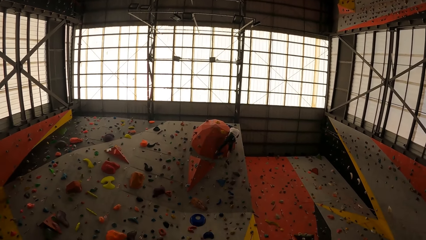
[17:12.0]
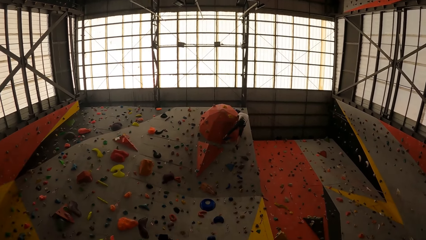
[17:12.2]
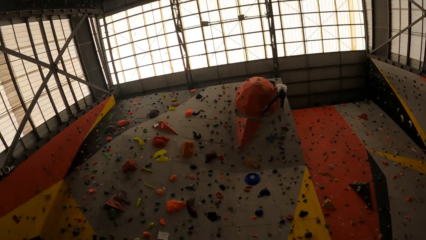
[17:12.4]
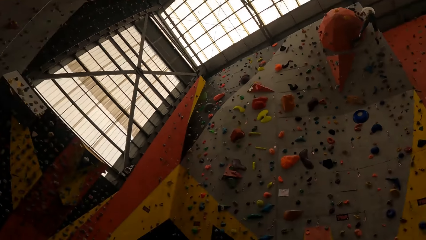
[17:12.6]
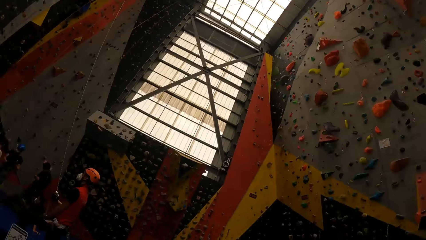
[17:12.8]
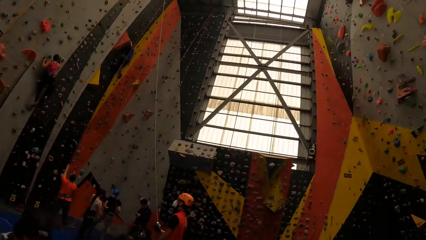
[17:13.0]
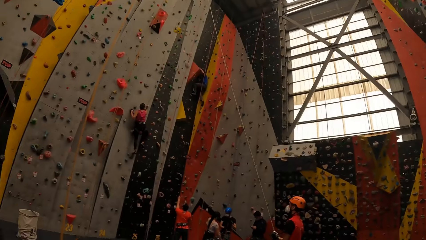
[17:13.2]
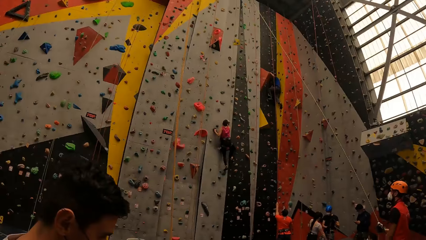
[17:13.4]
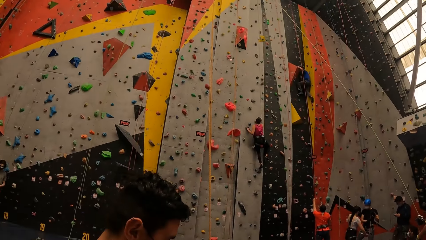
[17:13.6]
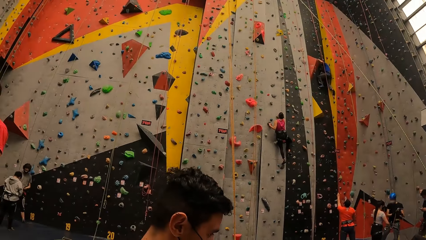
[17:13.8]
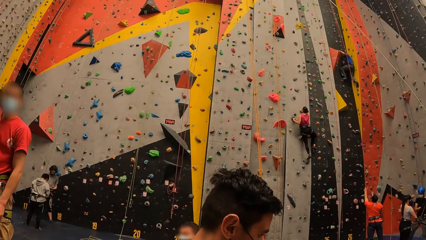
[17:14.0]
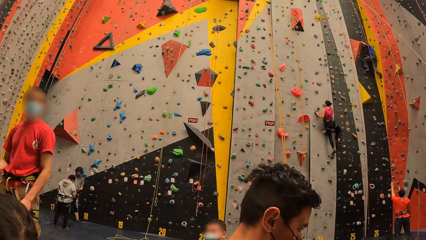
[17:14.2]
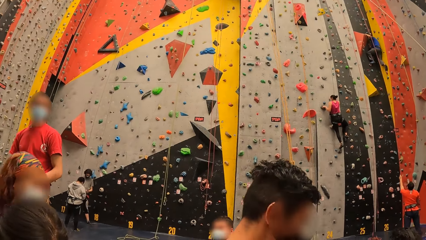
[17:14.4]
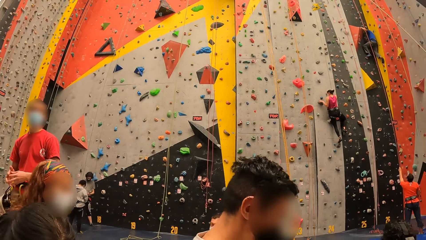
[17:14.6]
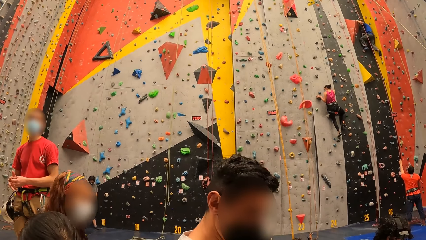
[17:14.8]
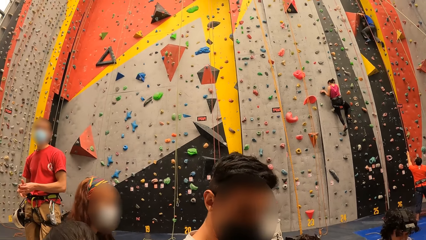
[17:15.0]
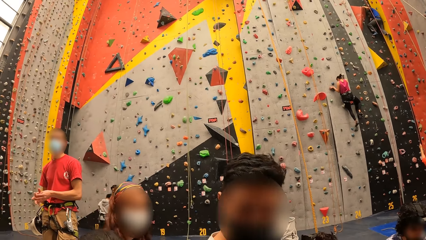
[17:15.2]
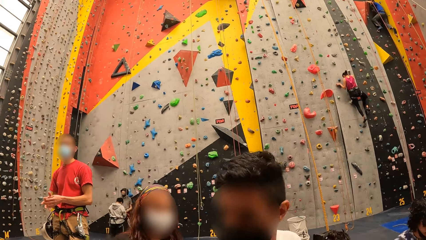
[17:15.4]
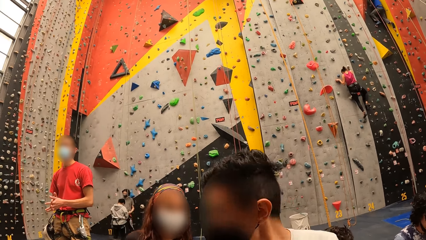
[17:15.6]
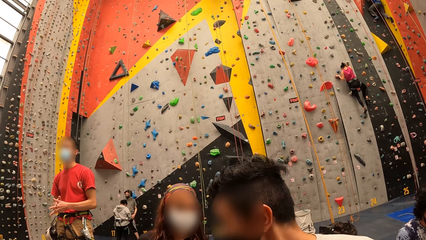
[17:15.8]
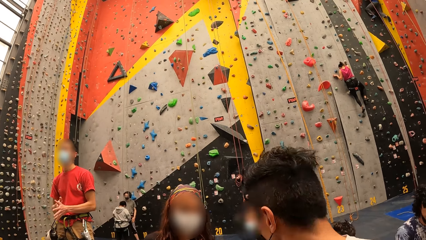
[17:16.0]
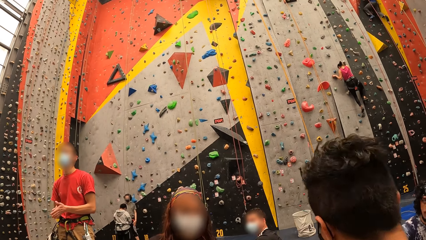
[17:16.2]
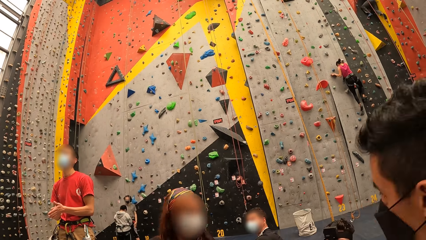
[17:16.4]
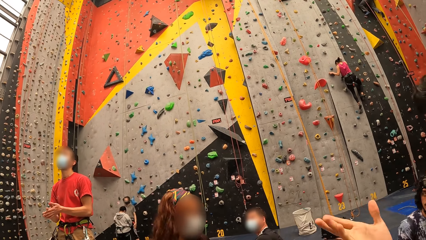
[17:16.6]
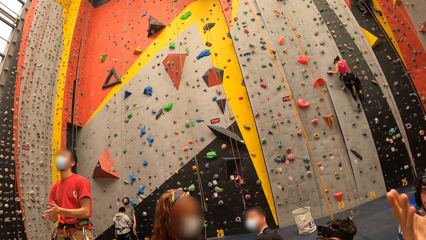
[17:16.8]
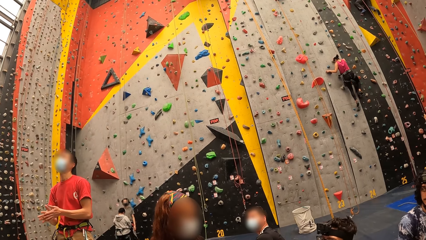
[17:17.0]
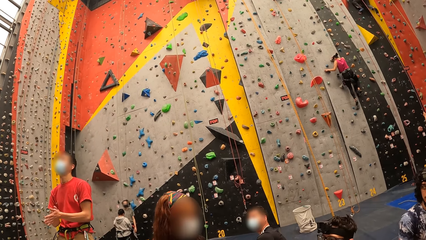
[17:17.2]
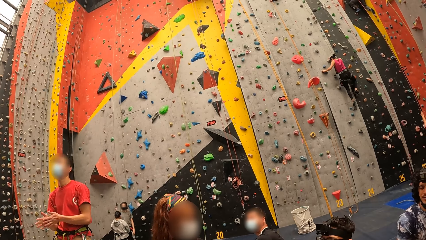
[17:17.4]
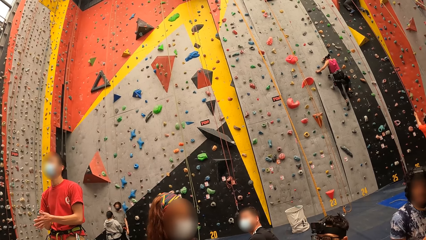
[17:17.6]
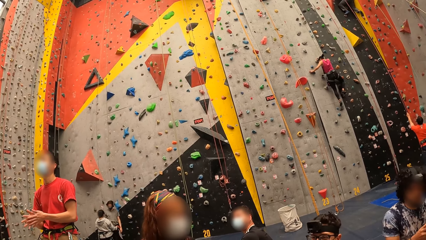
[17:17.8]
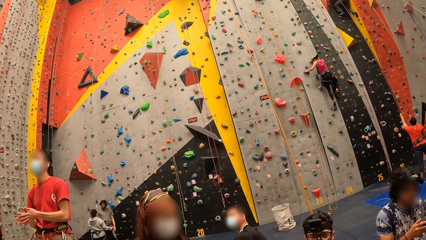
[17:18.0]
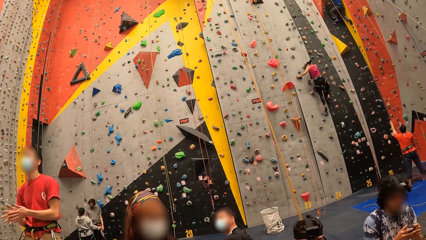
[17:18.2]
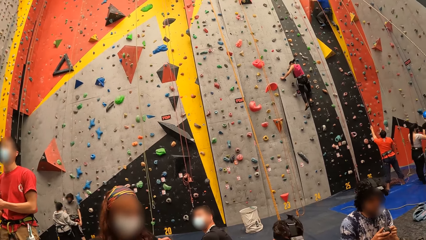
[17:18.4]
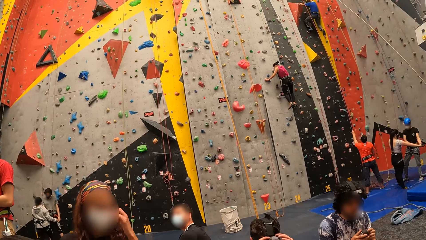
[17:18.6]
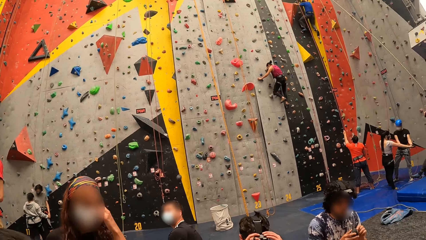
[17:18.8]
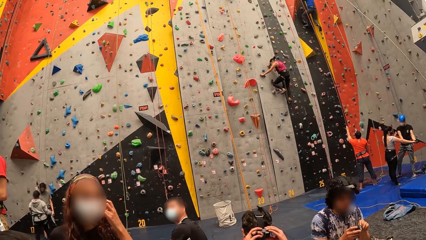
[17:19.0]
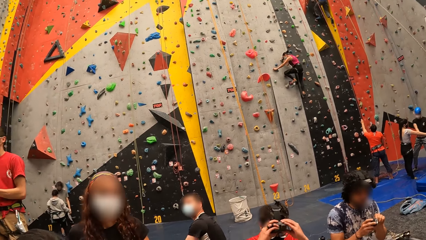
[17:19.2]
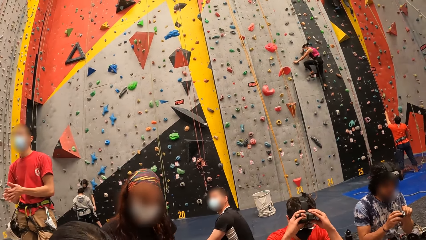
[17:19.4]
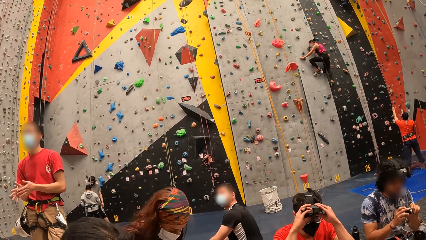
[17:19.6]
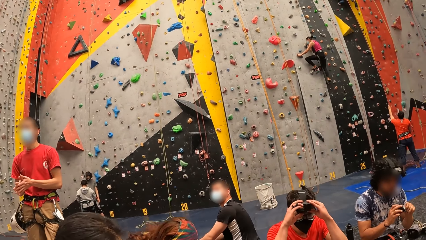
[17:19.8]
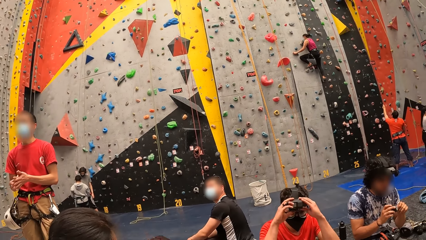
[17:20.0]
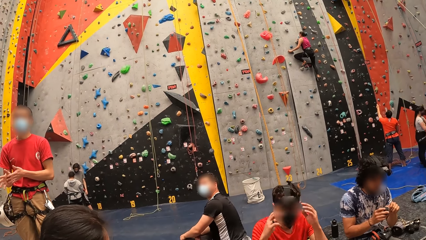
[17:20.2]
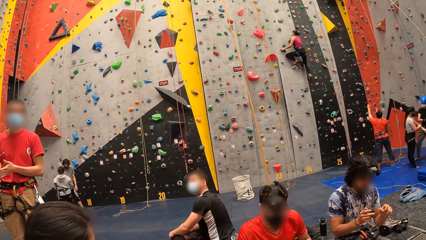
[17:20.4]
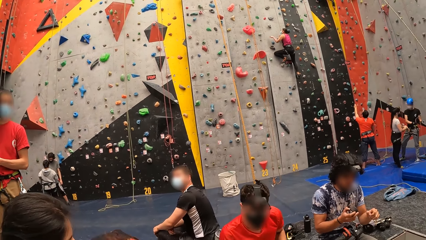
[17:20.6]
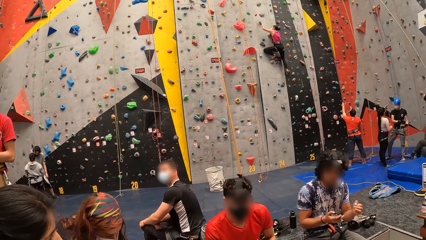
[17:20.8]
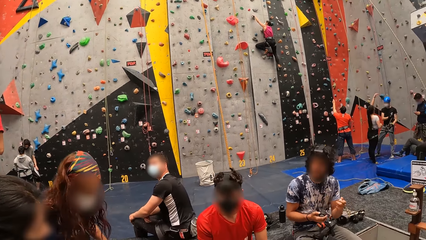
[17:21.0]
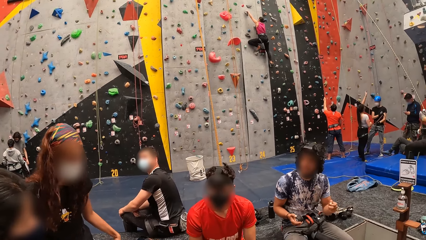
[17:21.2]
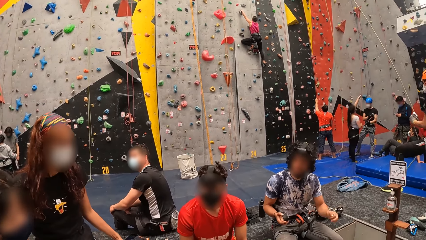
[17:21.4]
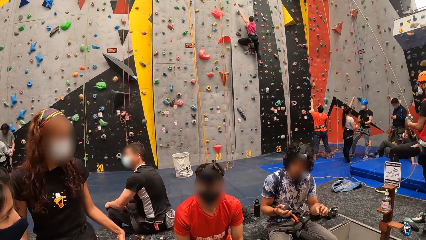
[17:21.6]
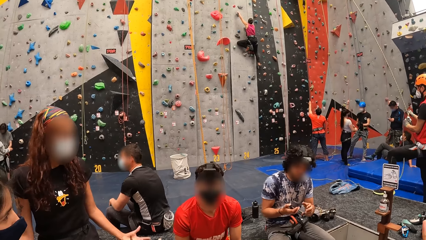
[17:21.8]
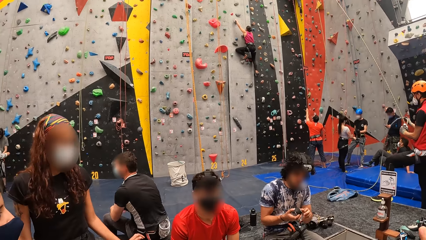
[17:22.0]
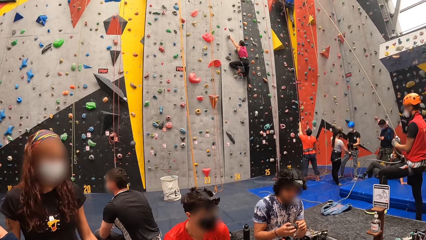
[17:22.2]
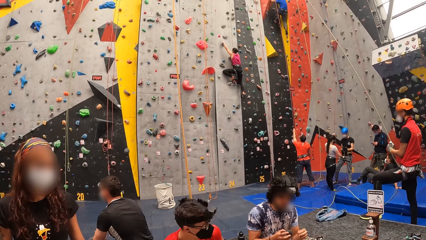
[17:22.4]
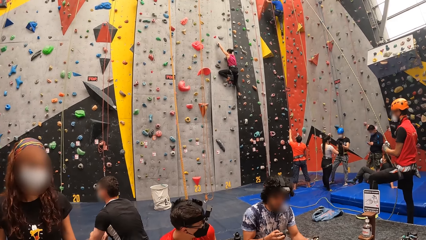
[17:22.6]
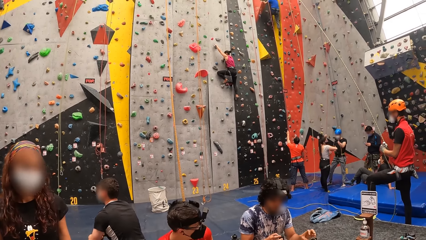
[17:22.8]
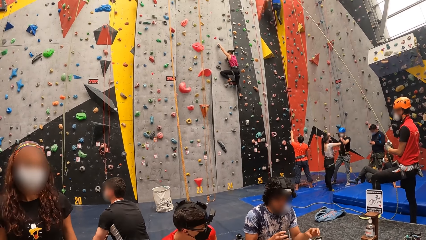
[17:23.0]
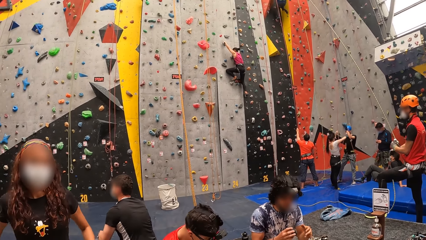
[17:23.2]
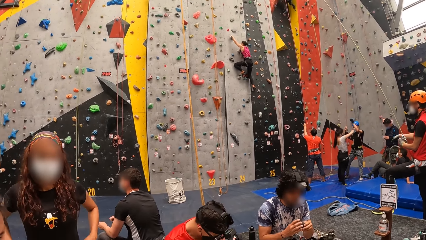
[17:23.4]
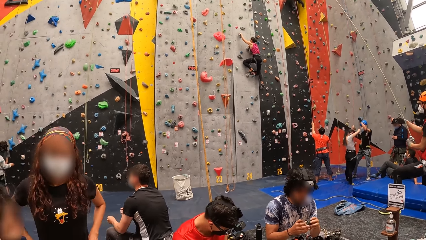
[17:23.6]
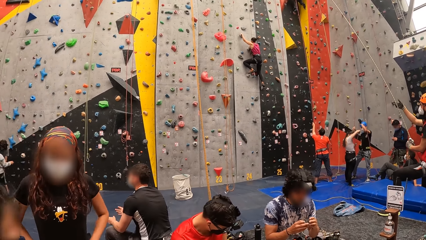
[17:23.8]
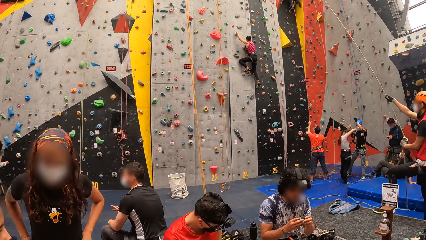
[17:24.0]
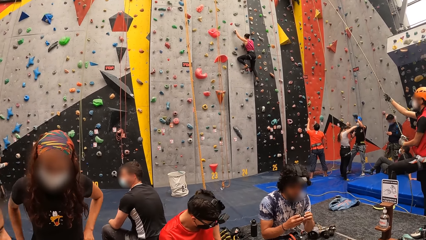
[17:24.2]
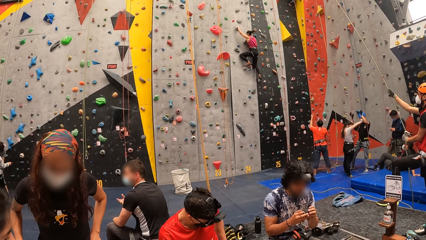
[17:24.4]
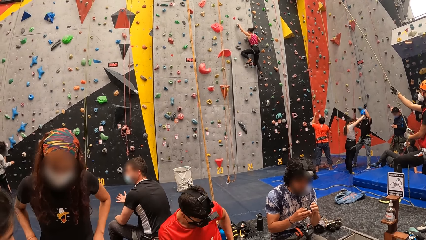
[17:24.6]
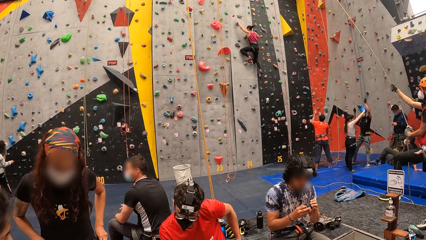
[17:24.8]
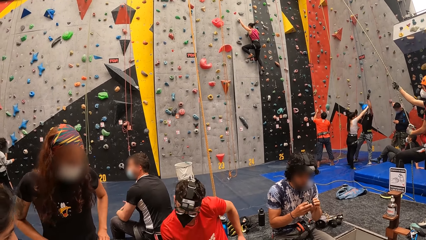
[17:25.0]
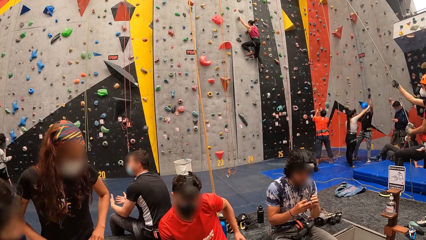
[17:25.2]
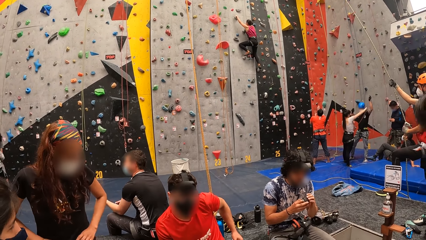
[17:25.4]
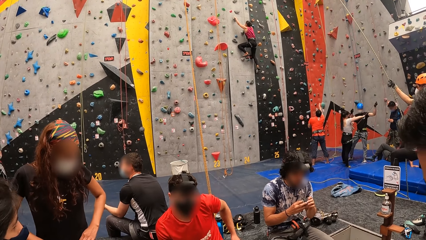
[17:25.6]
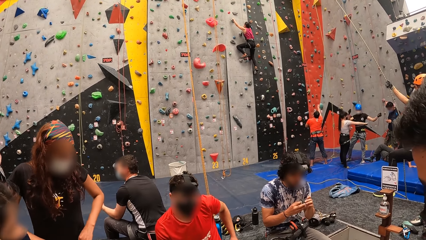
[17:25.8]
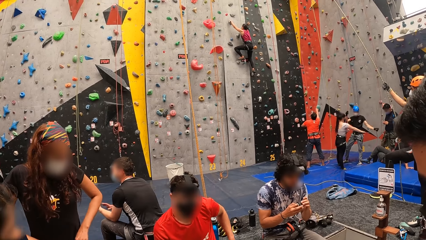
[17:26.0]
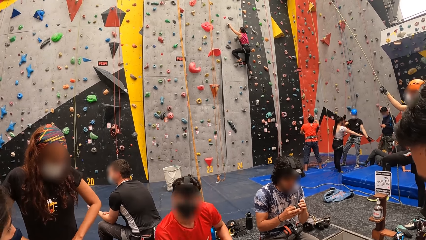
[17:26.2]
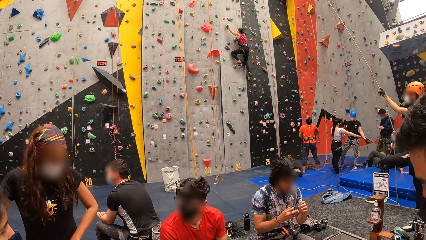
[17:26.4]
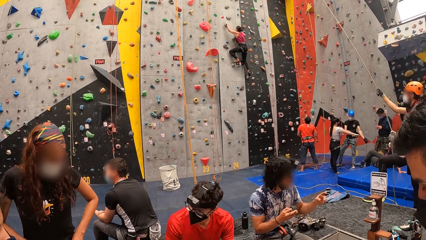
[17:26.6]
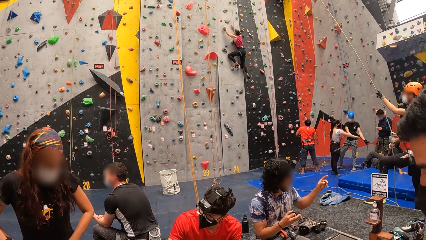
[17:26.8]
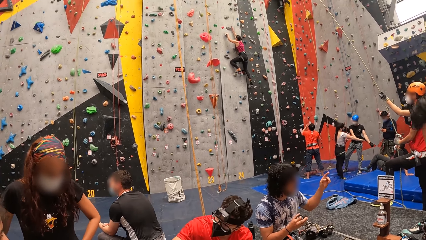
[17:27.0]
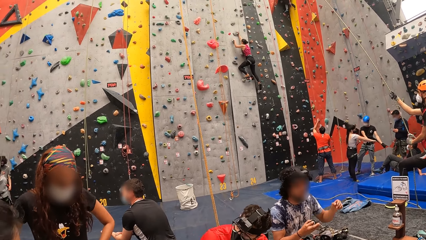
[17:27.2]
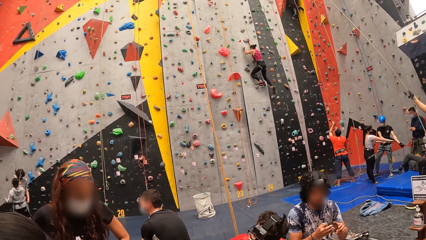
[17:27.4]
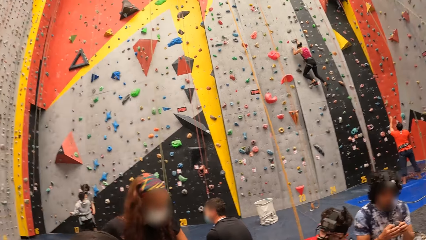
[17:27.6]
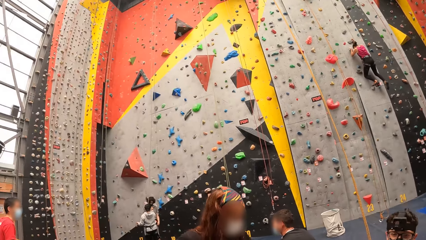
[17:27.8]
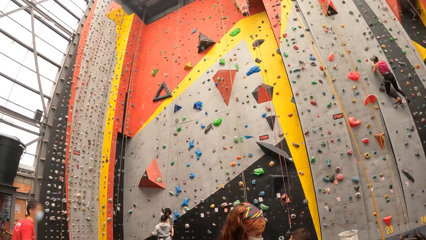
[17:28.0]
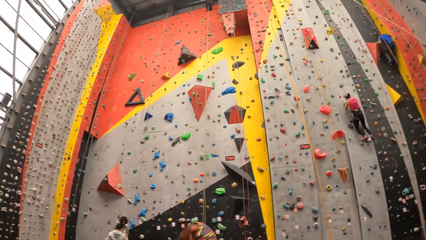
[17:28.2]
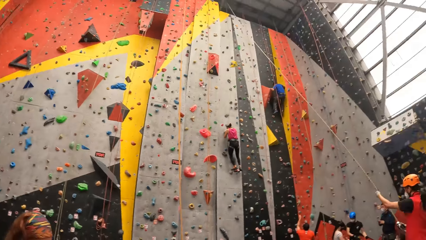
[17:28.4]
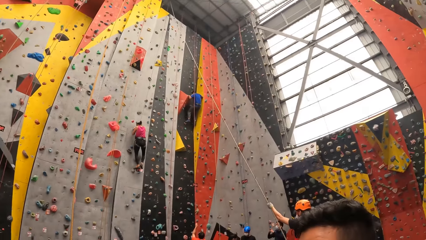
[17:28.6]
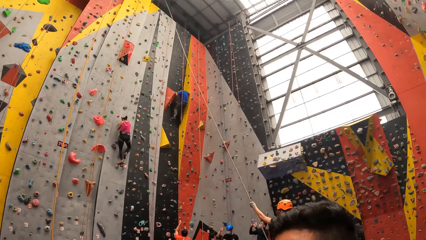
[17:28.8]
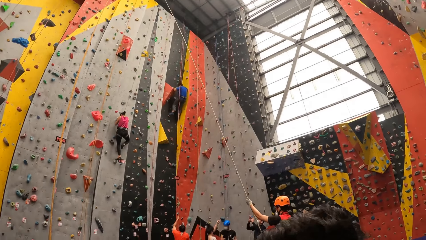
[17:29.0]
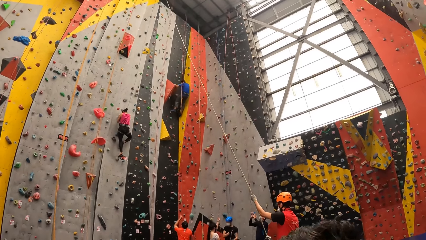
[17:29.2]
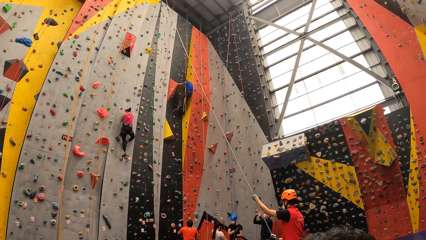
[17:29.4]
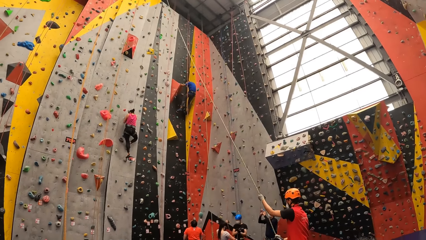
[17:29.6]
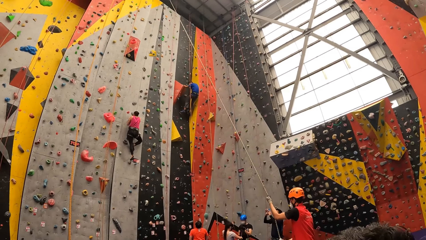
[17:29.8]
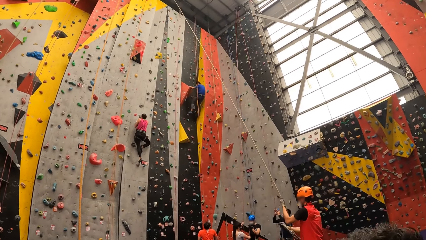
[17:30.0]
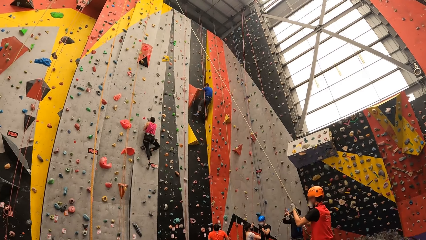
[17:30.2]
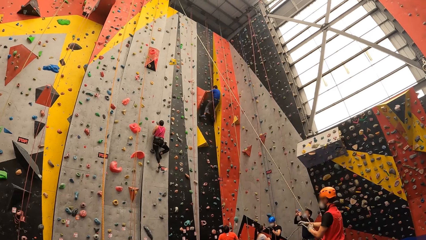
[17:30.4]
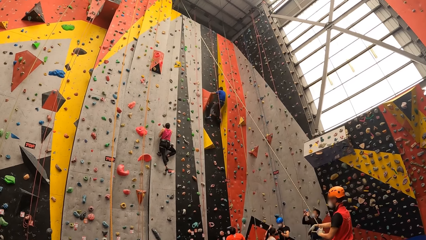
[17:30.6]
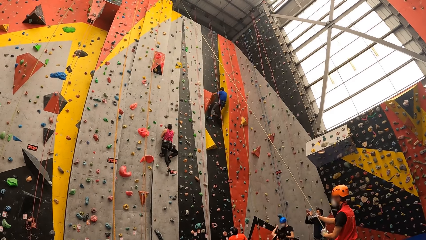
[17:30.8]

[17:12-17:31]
A man swings down with a rope on a wall. The camera wearer looks around. They stare. A woman climbs up a wall with a rope. The camera wearer looks around.
